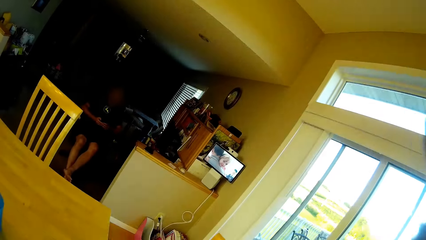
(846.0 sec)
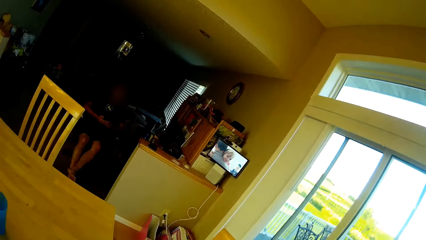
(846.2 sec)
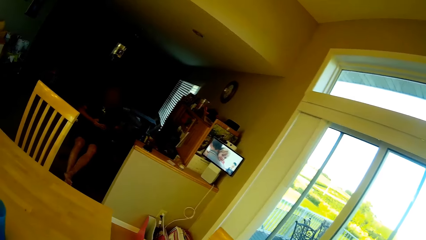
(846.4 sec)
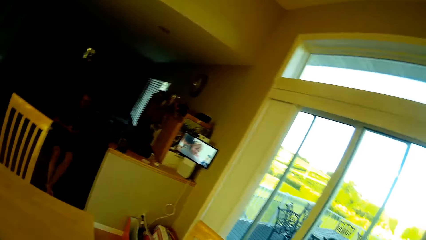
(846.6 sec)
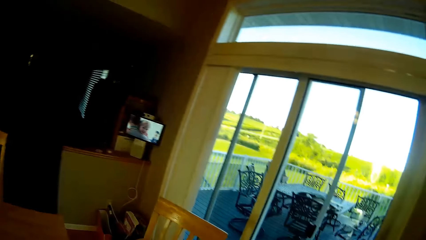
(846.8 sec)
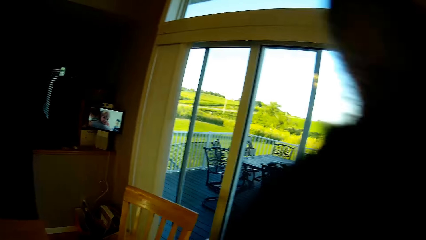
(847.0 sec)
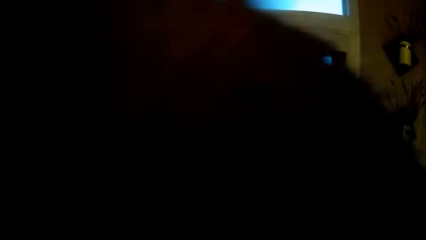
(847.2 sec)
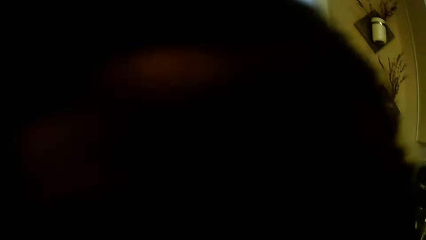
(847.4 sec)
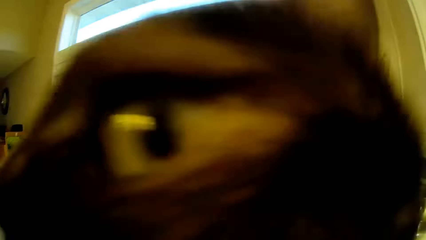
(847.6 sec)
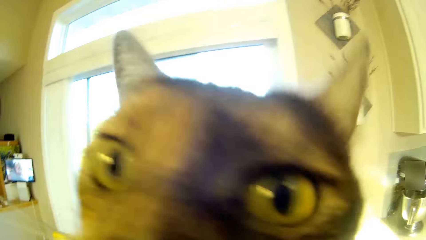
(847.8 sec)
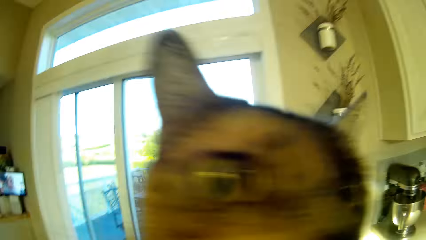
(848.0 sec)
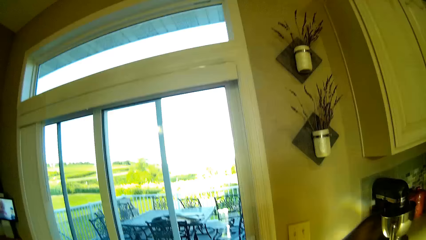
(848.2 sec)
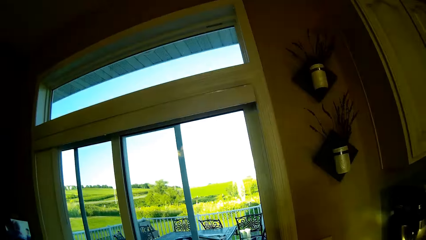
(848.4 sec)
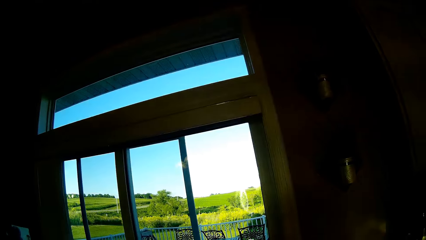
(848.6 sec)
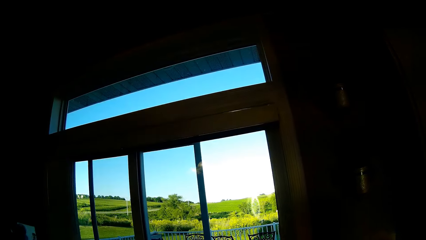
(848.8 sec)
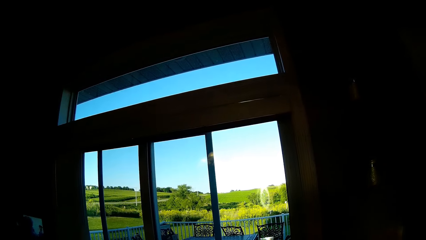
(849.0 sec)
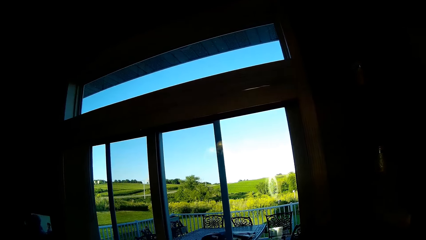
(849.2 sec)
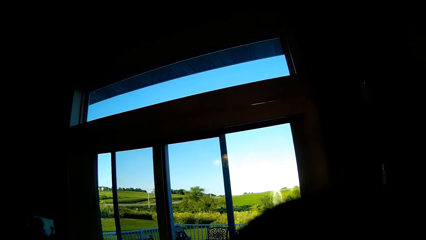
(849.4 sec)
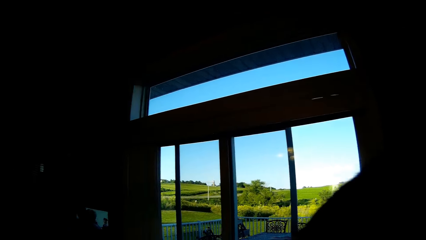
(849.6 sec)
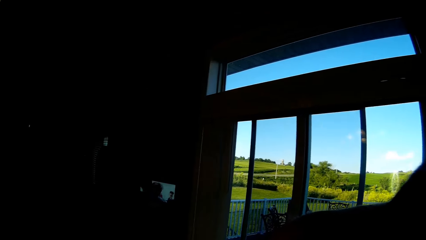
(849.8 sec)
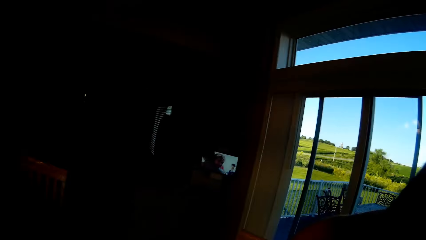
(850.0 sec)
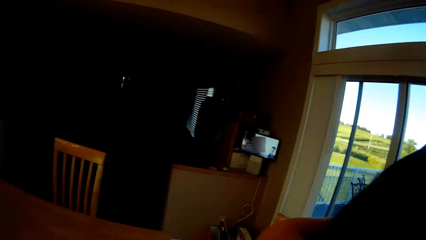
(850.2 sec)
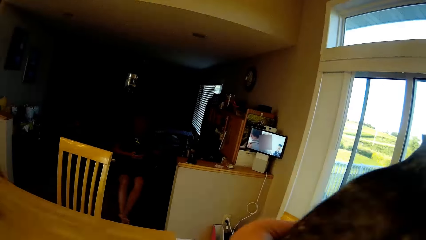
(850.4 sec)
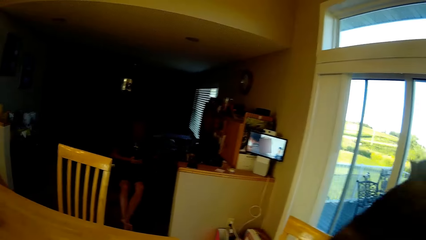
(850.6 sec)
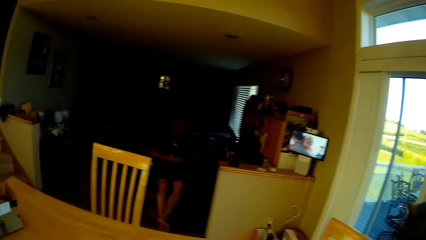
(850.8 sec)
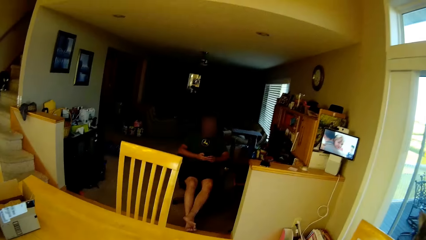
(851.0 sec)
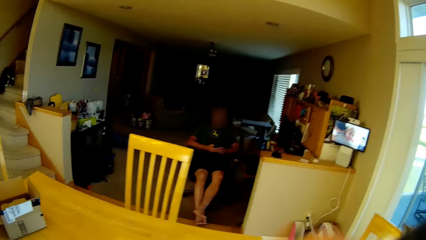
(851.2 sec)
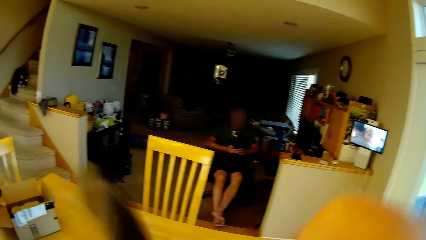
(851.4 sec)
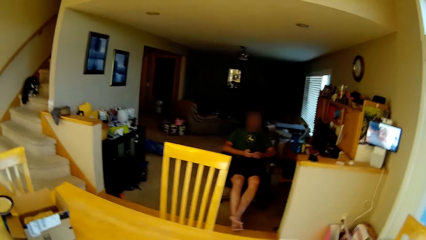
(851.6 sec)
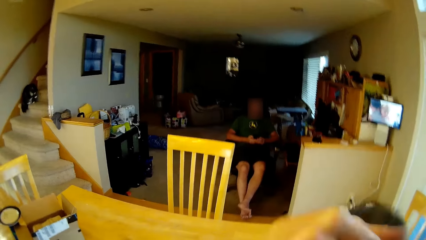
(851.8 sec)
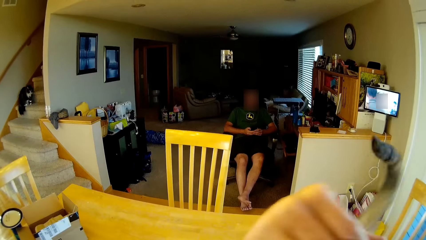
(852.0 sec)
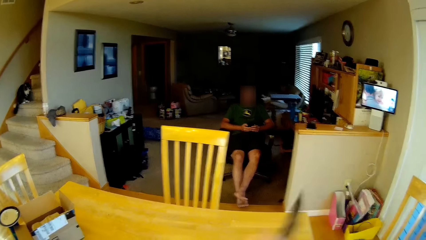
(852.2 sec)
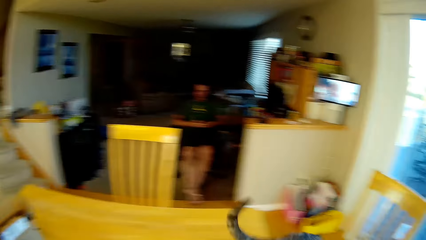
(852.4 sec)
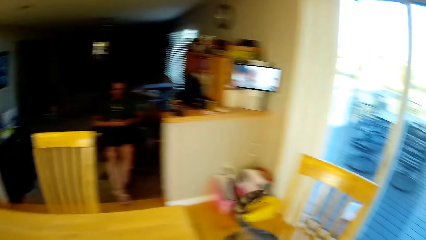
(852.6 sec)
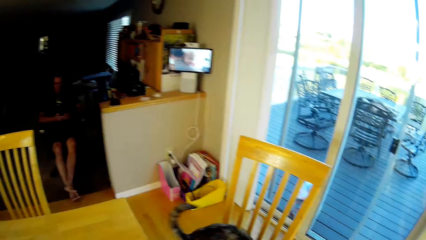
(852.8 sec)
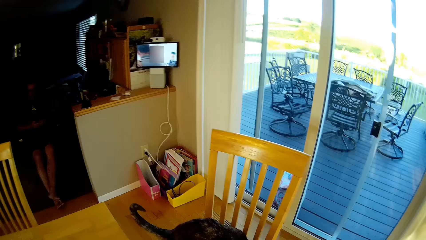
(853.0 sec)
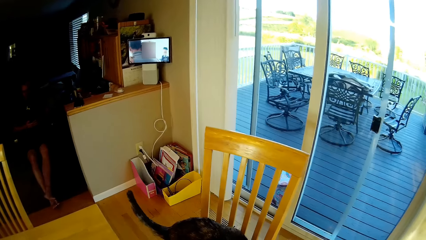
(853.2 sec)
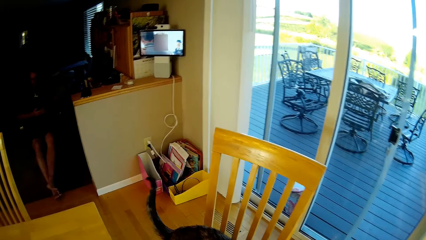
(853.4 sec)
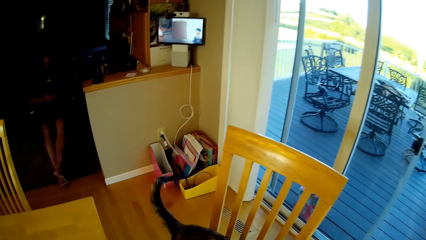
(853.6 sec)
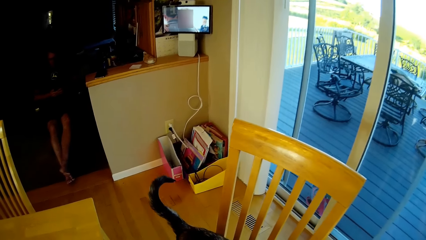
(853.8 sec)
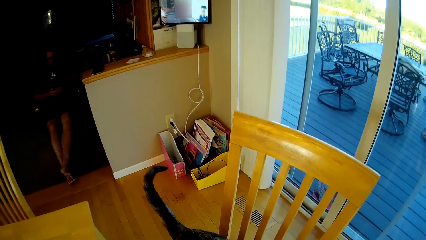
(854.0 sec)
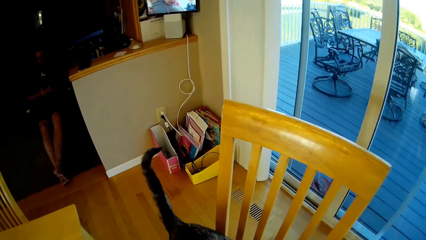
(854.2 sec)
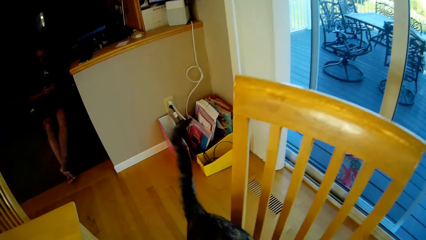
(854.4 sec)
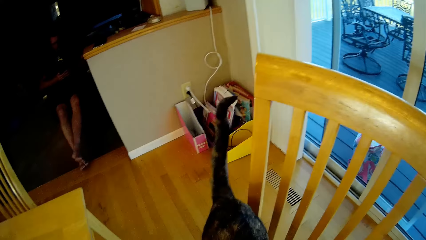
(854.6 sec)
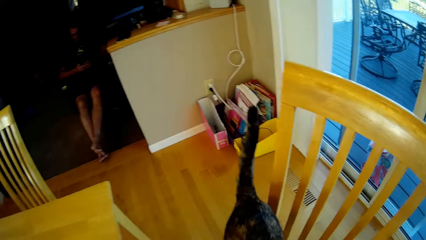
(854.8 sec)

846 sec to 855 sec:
The camera wearer drops the cat.

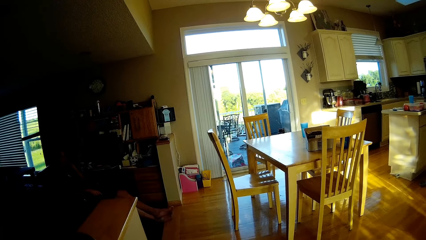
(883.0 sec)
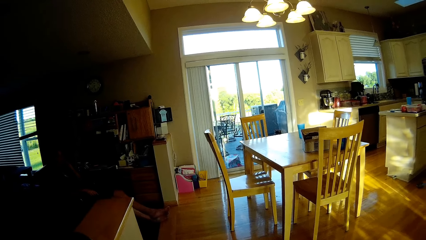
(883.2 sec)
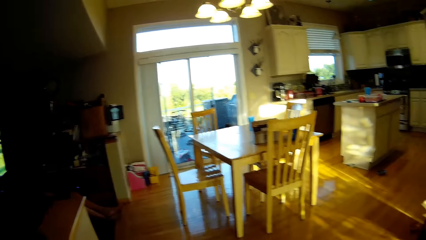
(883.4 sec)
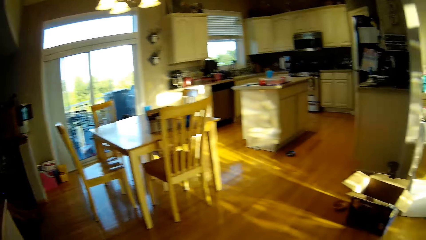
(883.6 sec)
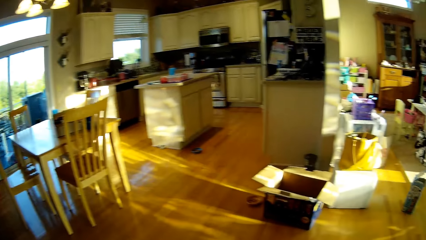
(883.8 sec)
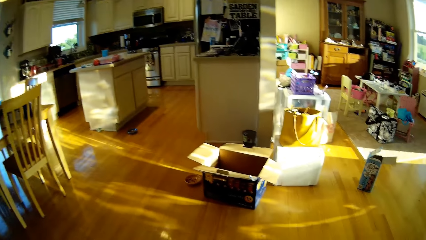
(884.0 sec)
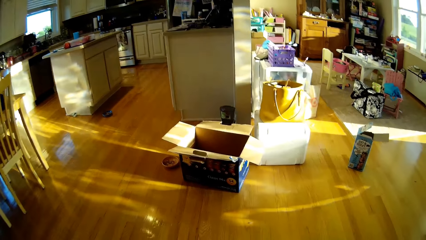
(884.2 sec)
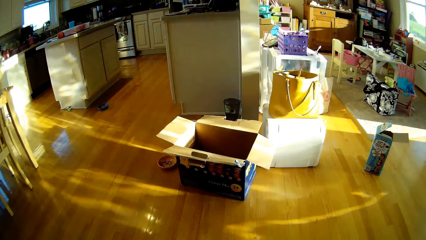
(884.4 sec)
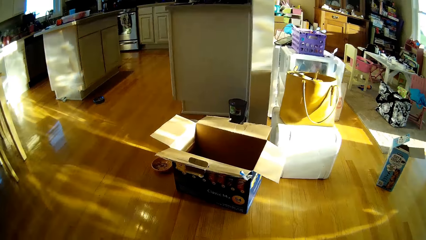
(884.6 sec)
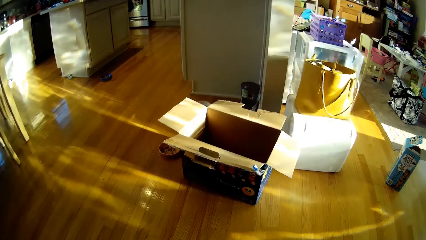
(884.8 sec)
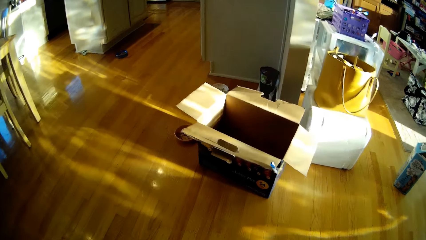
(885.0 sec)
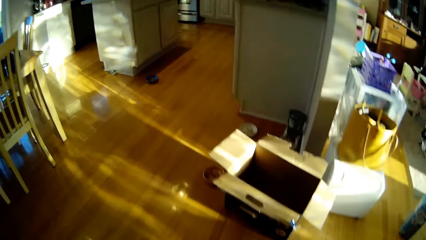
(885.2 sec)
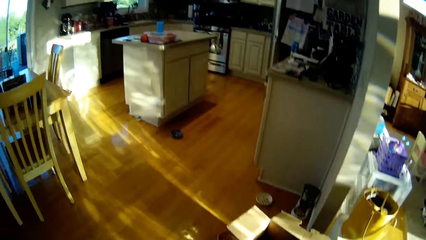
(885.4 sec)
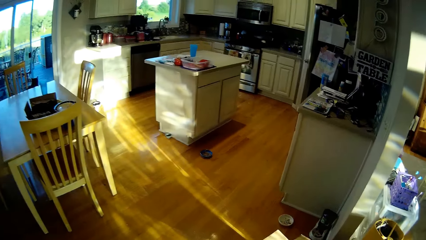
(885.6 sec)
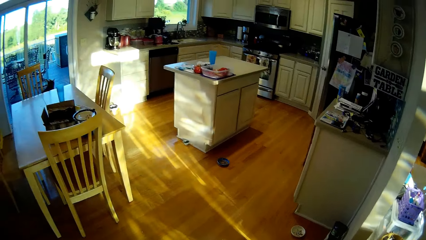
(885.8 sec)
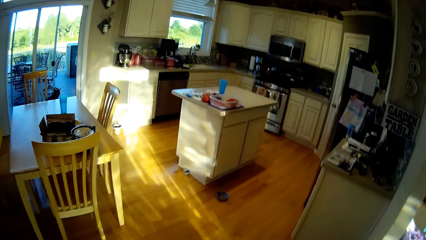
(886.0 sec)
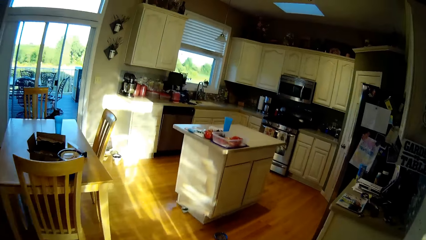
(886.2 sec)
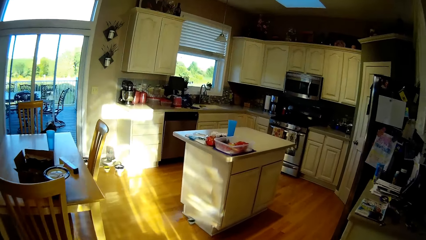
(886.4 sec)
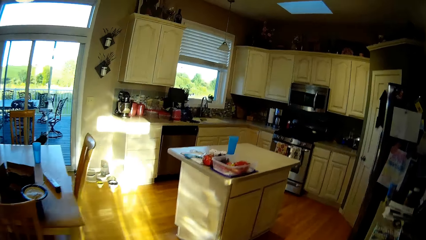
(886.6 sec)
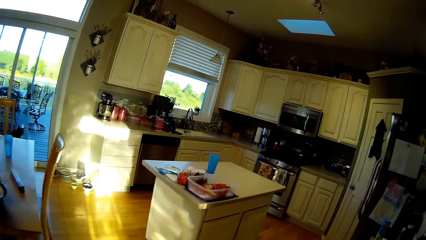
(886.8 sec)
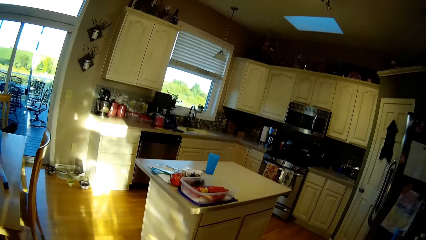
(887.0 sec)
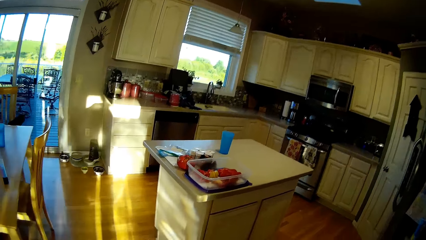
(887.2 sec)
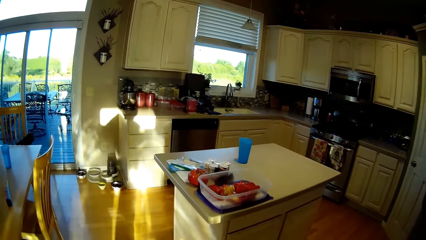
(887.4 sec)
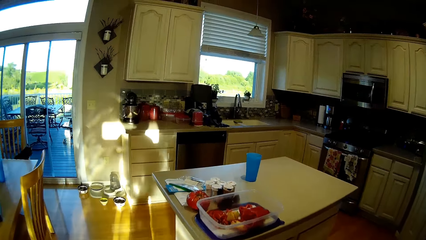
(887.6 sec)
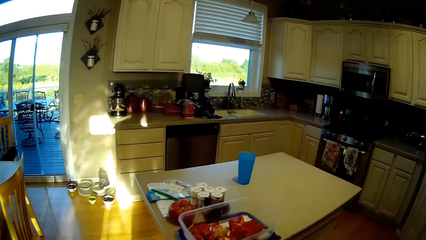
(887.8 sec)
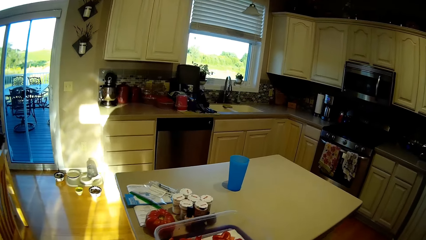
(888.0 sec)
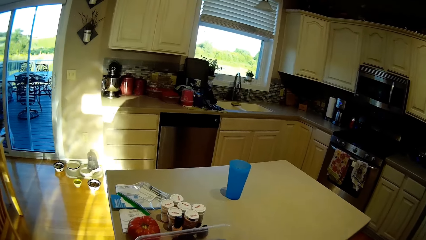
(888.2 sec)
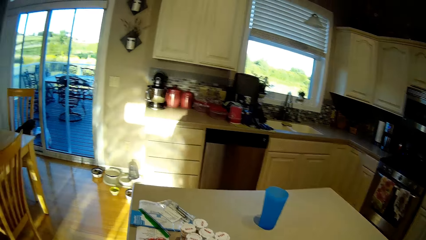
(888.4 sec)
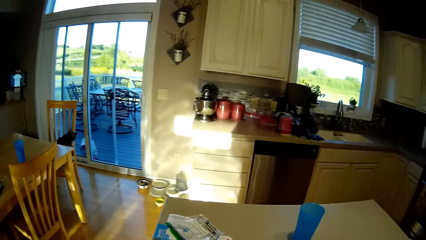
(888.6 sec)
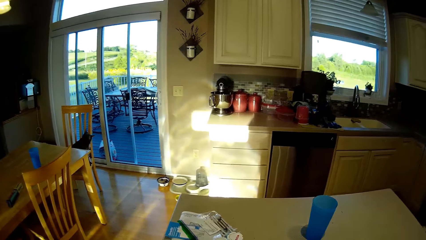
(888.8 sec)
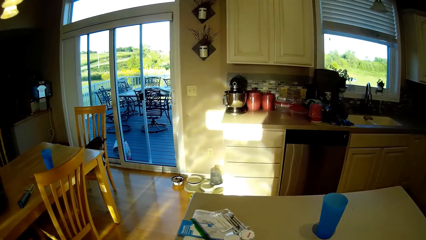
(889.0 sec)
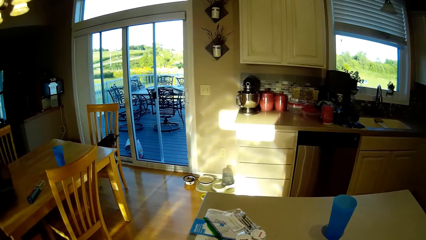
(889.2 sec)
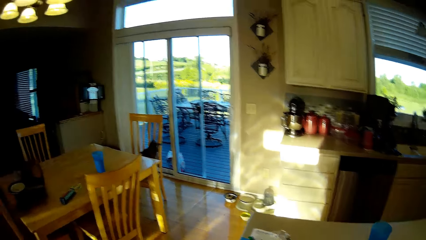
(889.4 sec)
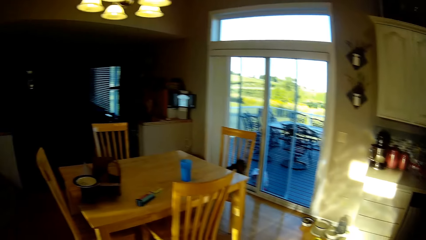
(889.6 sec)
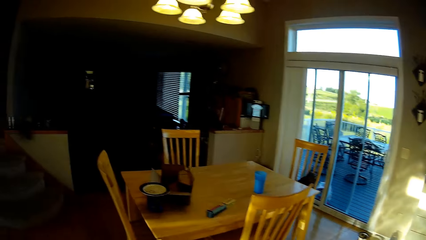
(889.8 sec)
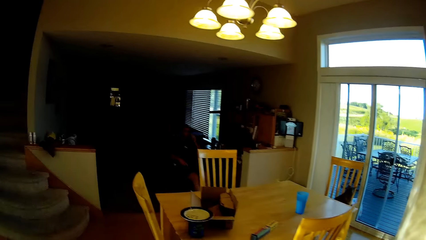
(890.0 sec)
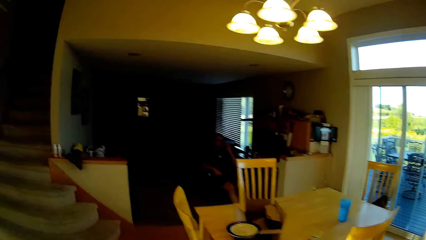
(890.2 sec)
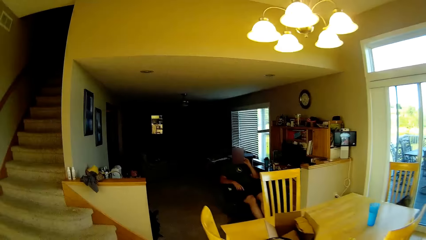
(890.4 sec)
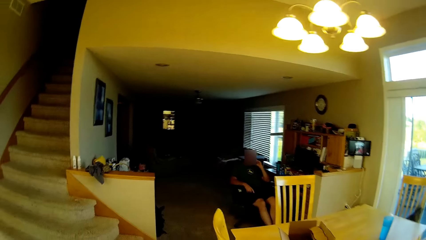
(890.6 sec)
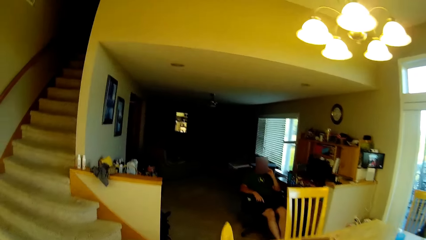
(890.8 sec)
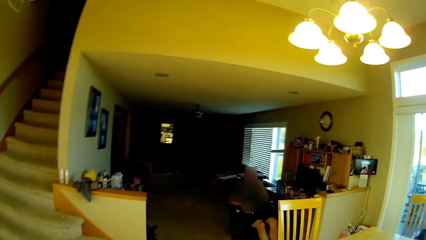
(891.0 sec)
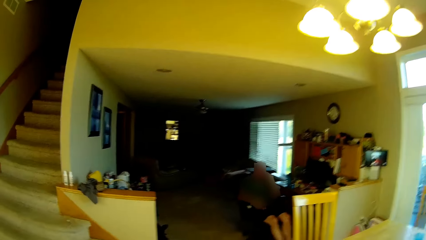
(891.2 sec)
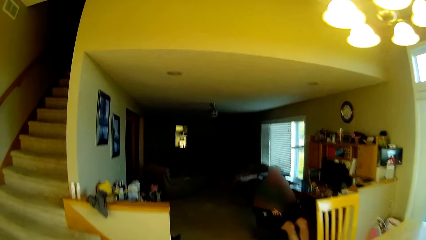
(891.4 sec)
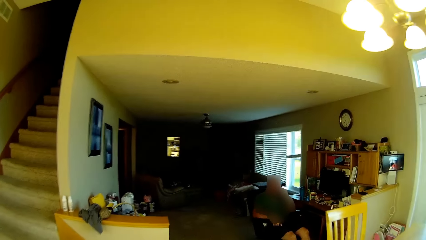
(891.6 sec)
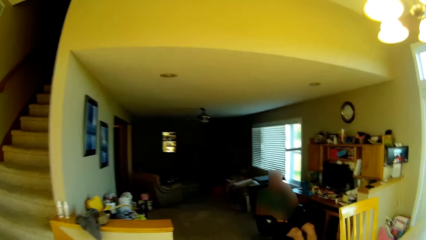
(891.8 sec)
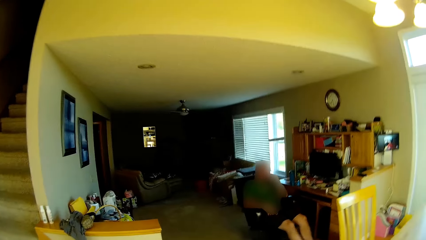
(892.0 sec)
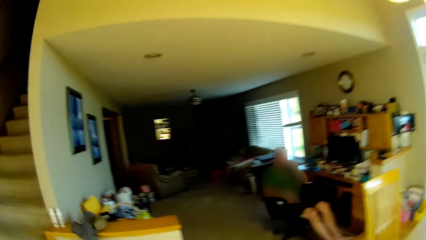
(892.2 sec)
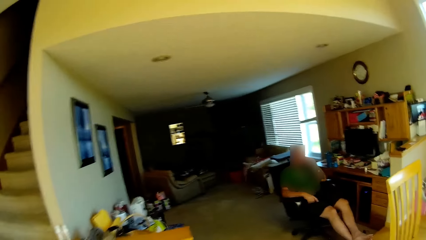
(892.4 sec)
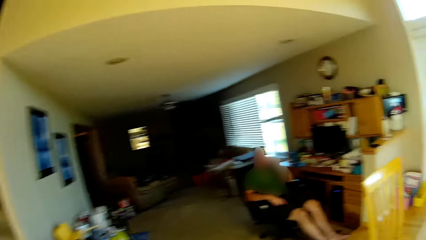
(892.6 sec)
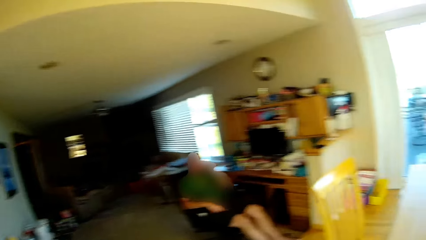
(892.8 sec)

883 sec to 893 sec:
The camera wearer walks around the room.
